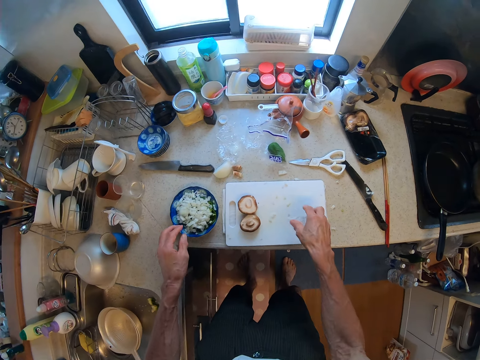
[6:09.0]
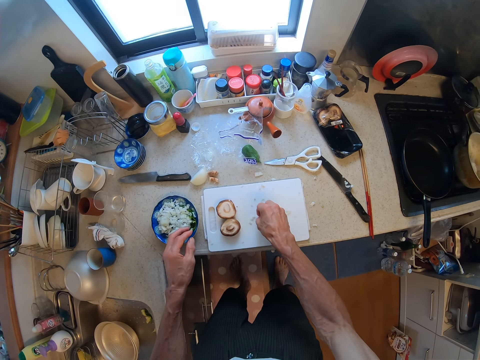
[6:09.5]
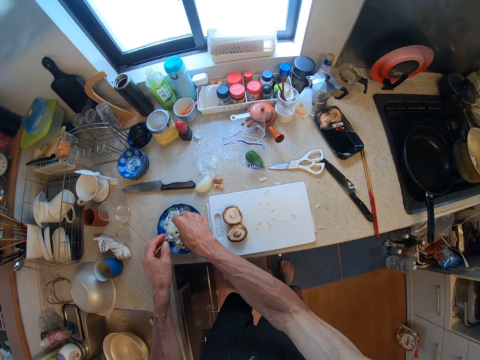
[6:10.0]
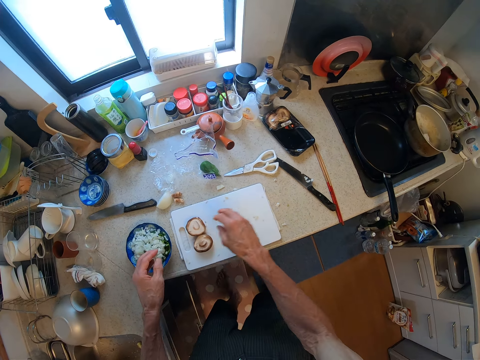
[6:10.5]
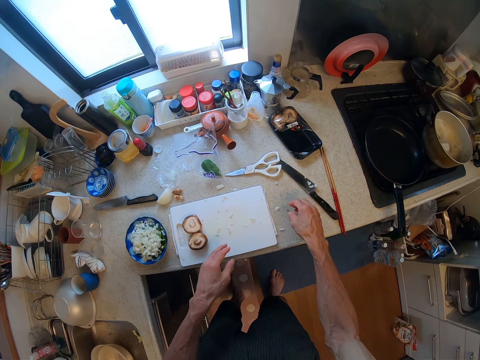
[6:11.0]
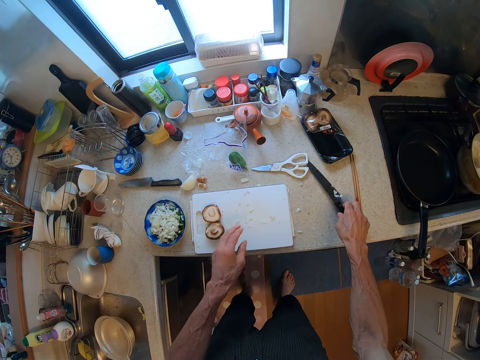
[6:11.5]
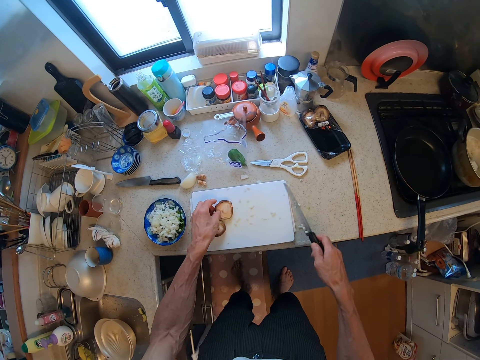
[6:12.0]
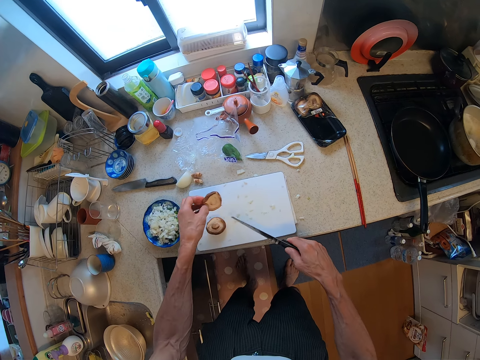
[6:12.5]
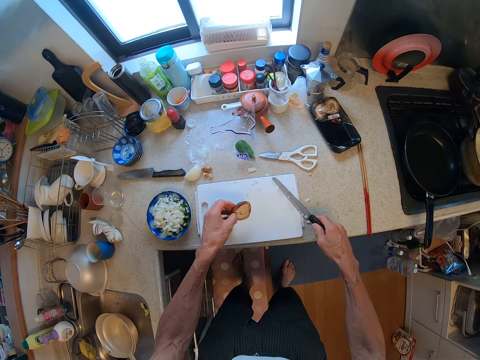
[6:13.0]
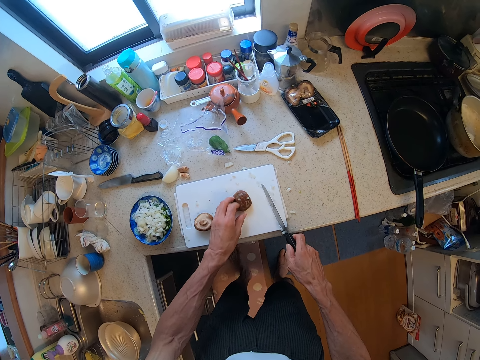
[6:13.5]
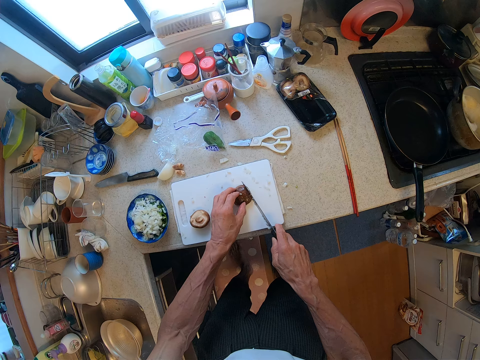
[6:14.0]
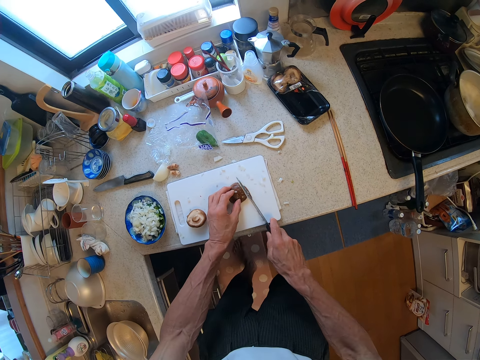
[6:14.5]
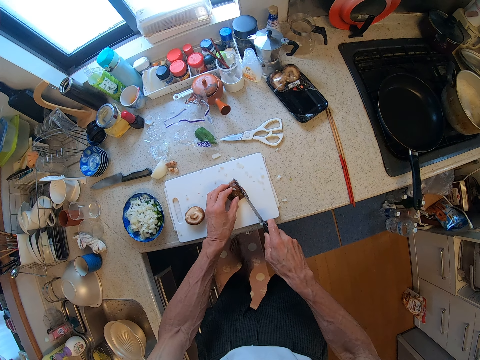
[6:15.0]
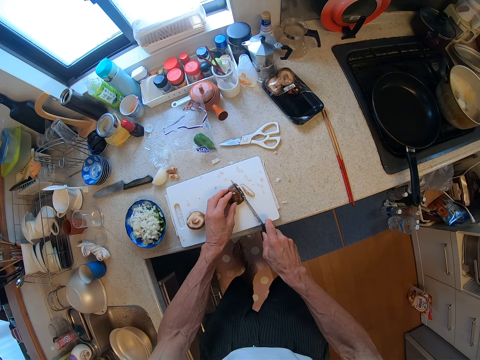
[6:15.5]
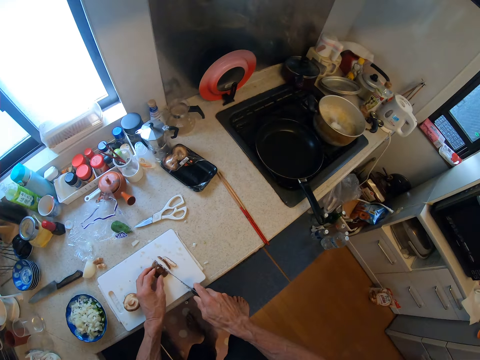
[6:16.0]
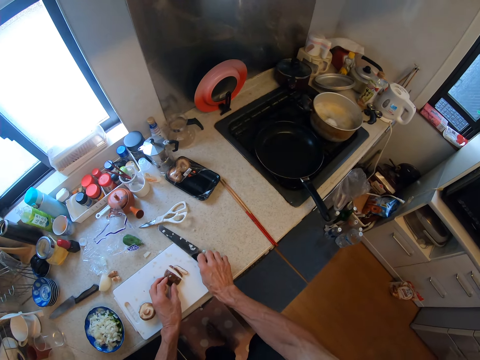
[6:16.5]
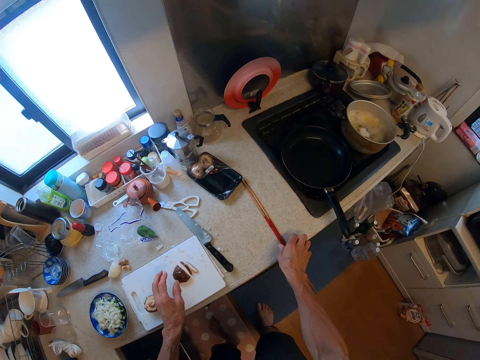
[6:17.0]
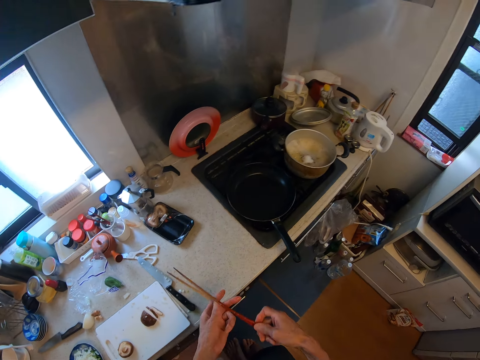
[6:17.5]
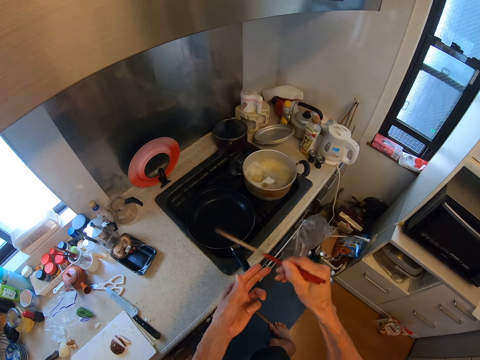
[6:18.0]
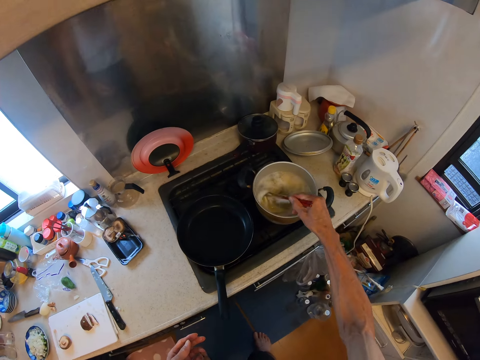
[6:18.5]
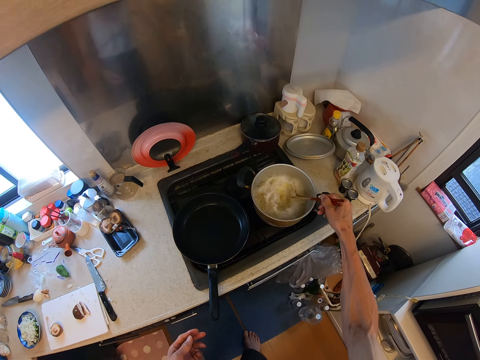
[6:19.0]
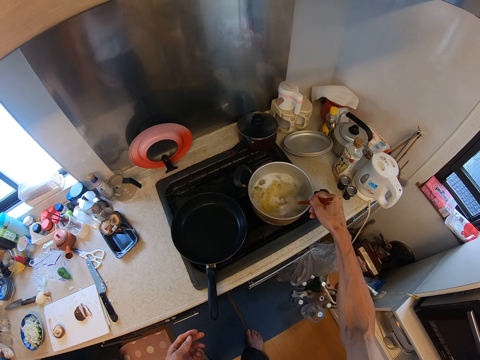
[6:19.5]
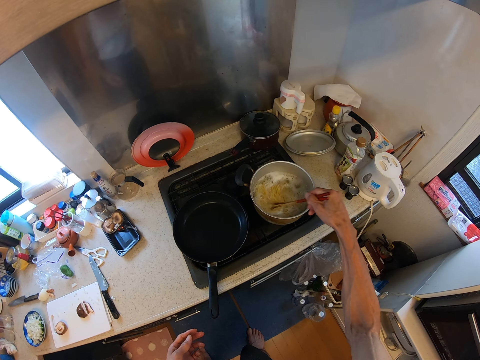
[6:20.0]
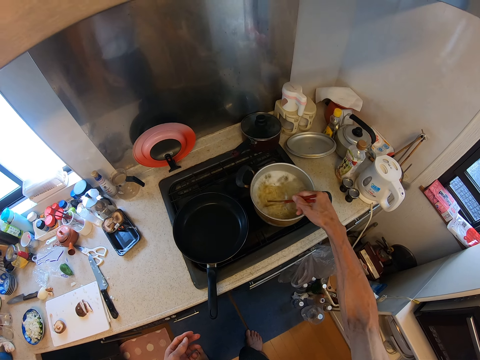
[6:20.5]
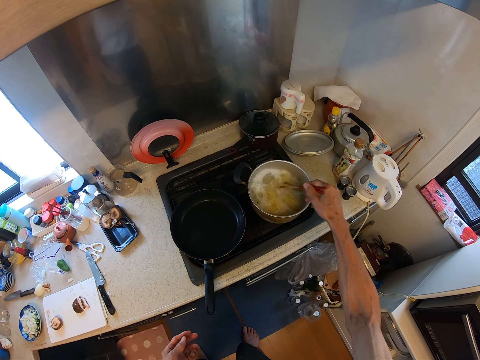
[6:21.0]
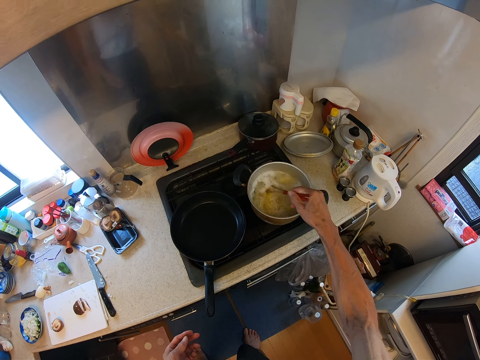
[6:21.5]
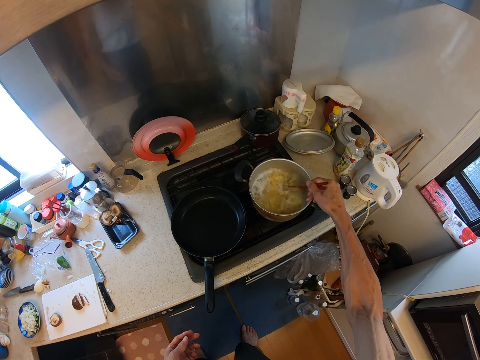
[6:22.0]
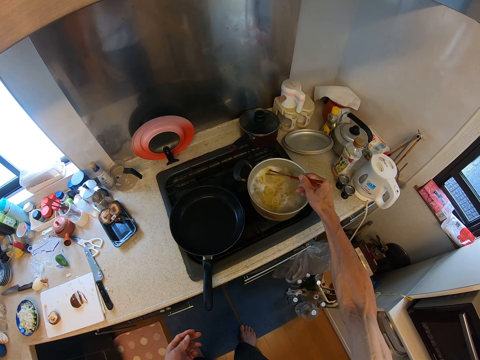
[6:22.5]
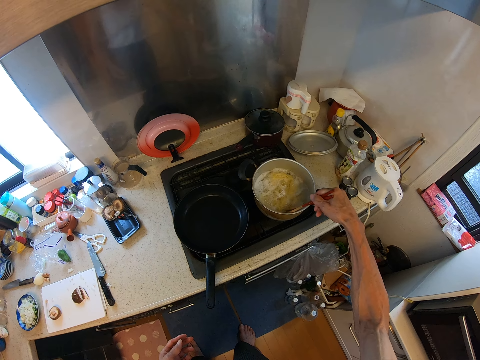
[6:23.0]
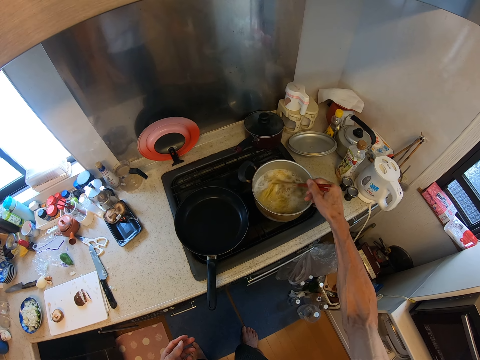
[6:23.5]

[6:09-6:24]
The camera wearer rubs his hands together. He picks the white onion pieces from a chopping board. He places the white onion pieces in a bowl. He picks up a knife from the countertop. He lifts the mushroom cap from the chopping board. He pushes the white onion piece on the chopping board with the knife. He places the mushroom cap on the chopping board. He cuts part of the mushroom on the cutting board with the knife. He places the knife on the countertop. He picks the chopsticks from the countertop. He stirs the spaghetti in a cooking pot with the chopsticks.

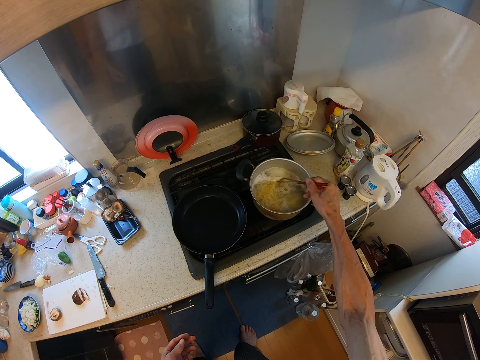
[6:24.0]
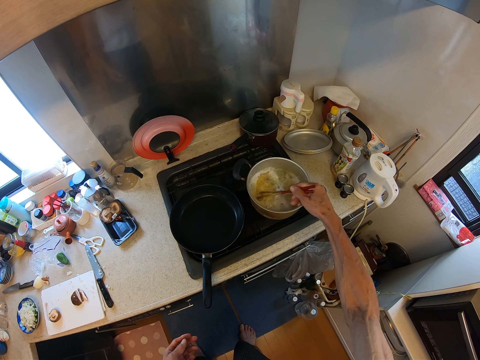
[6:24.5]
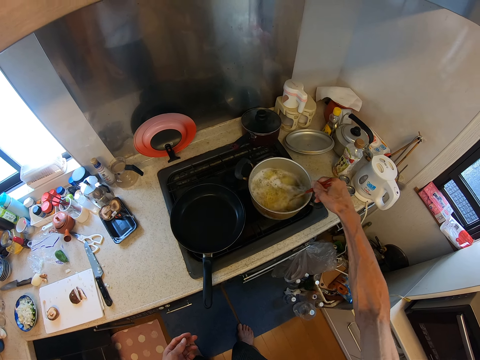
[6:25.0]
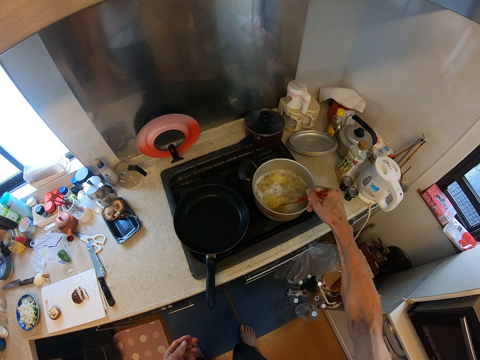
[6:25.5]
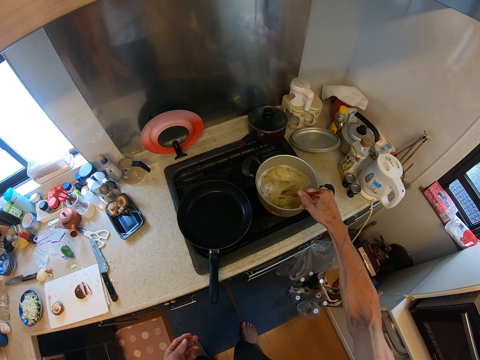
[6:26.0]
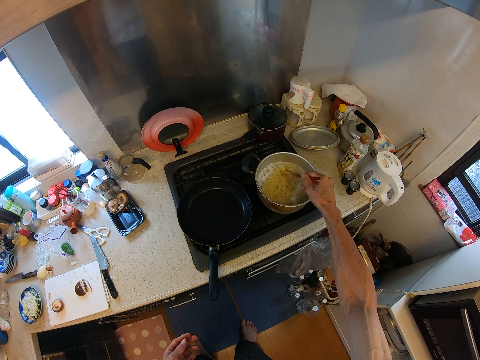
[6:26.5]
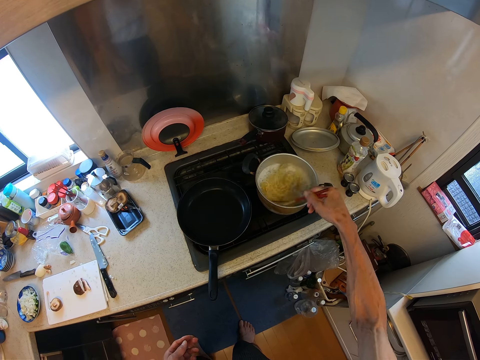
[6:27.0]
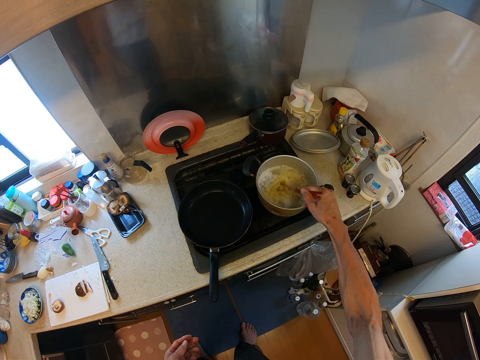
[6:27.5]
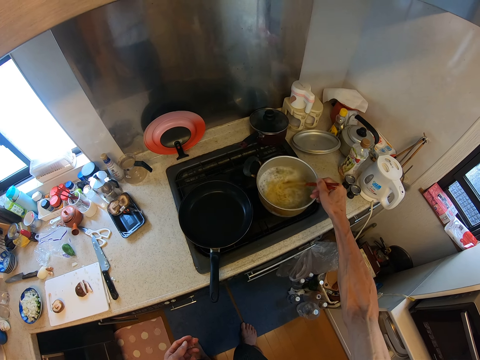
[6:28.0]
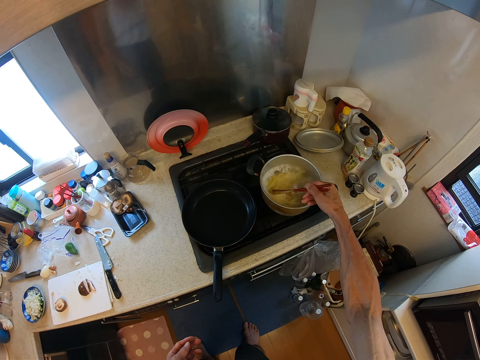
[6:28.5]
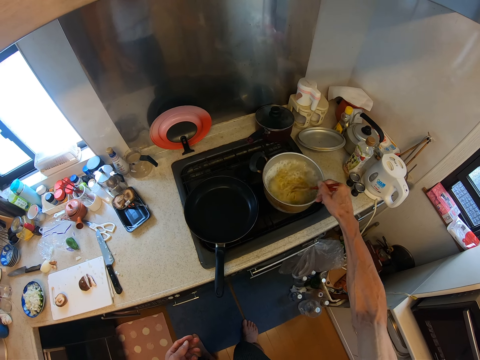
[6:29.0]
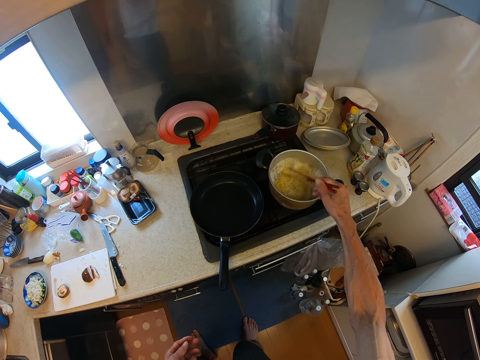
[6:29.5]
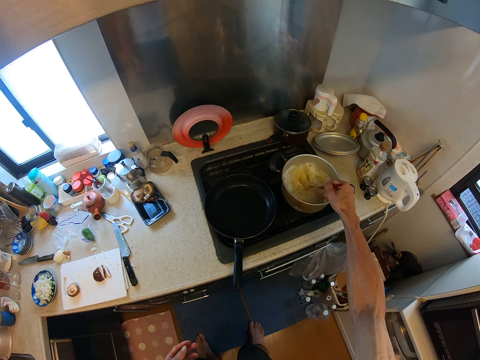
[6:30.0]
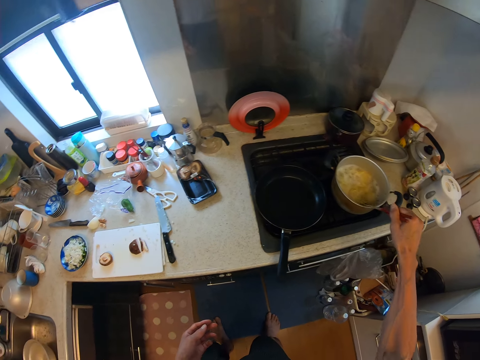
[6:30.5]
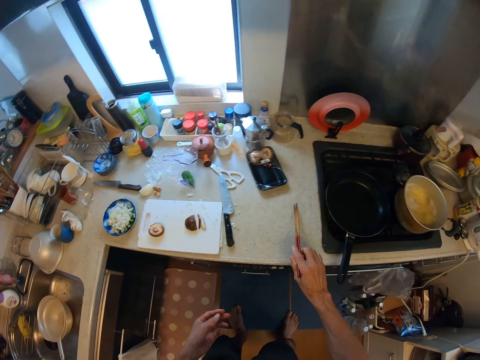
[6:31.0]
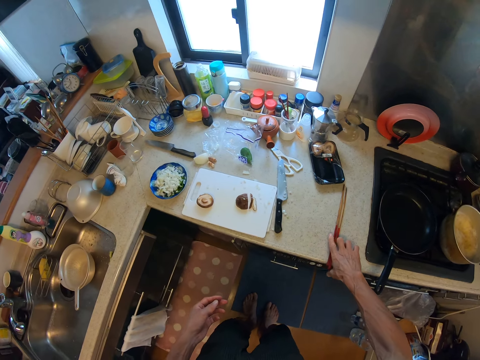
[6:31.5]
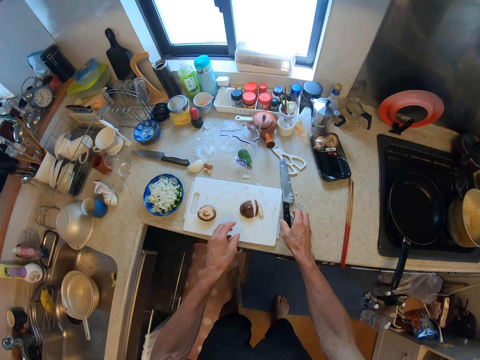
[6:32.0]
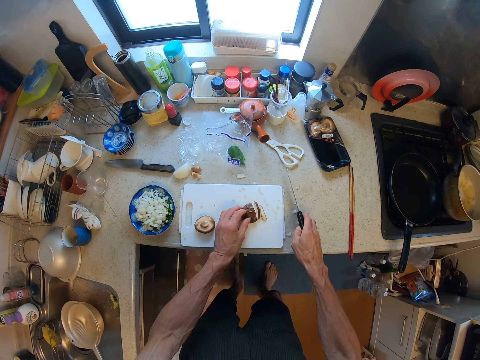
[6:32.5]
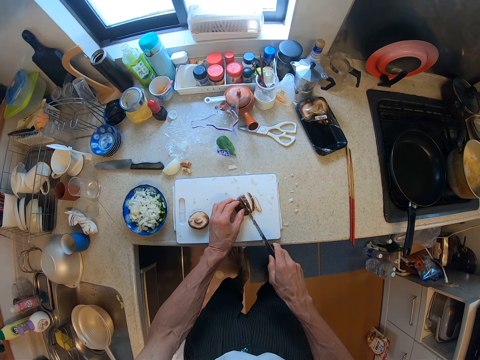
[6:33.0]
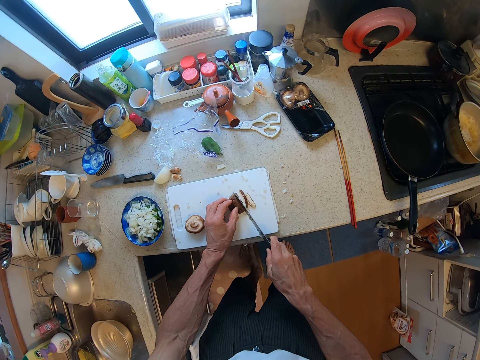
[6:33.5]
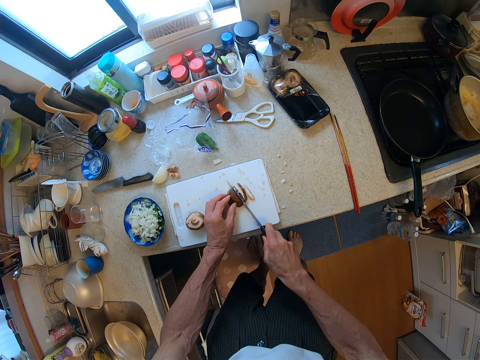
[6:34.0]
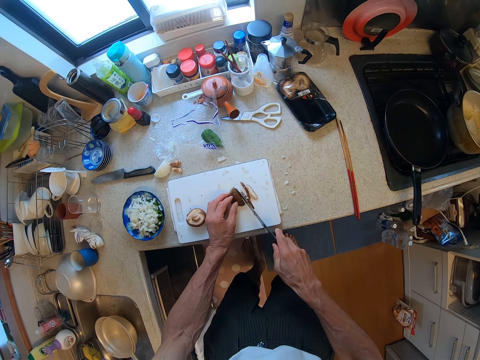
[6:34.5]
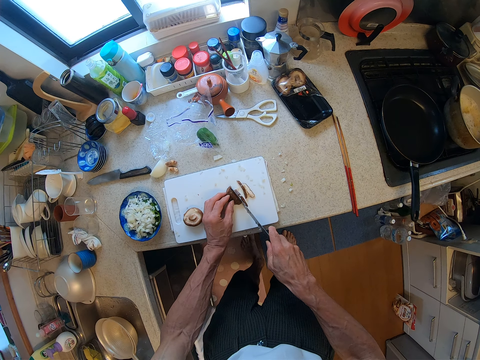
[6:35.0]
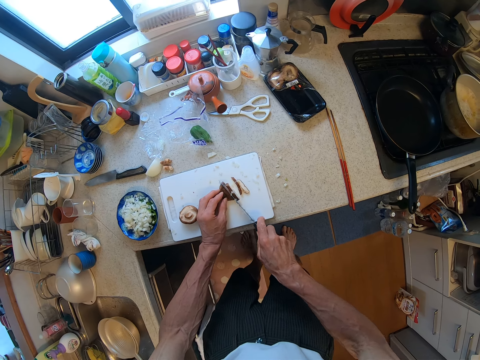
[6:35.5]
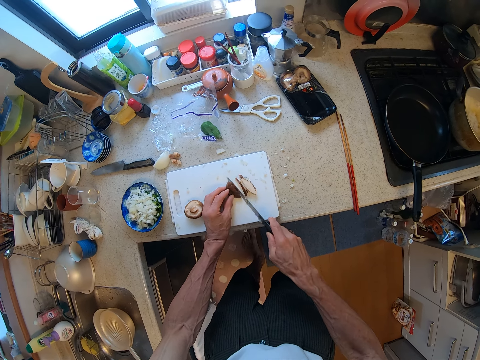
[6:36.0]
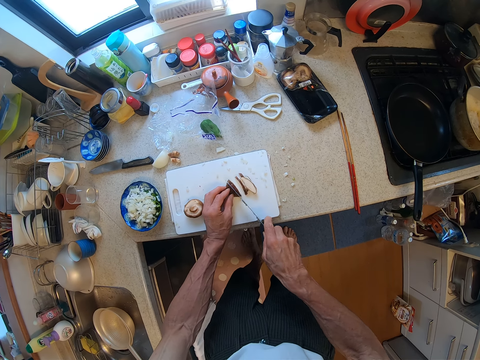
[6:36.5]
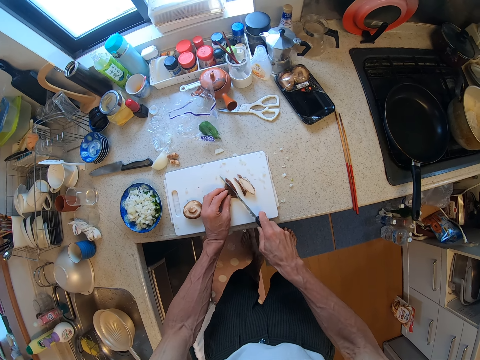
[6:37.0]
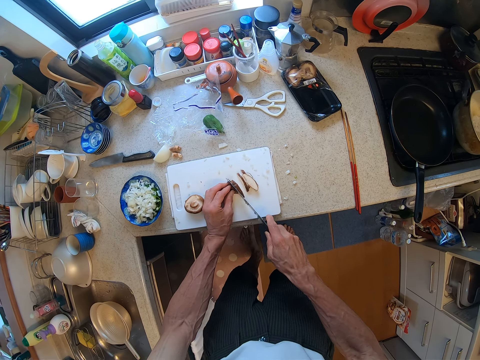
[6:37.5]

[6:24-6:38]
The camera wearer hits a cooking pot with the chopsticks. They drop the chopsticks on the cabinet top. They hold the mushroom cap. They pick the knife from a countertop. They chop the mushroom on the cutting board into pieces with the knife.
